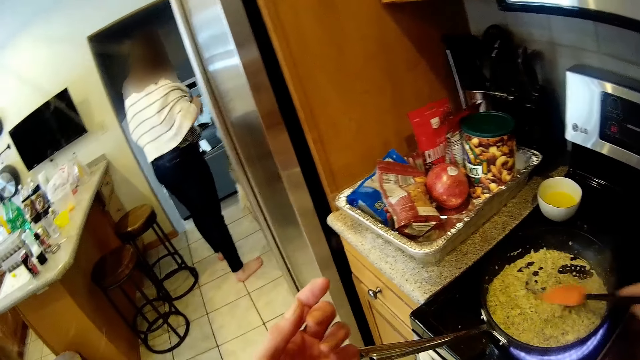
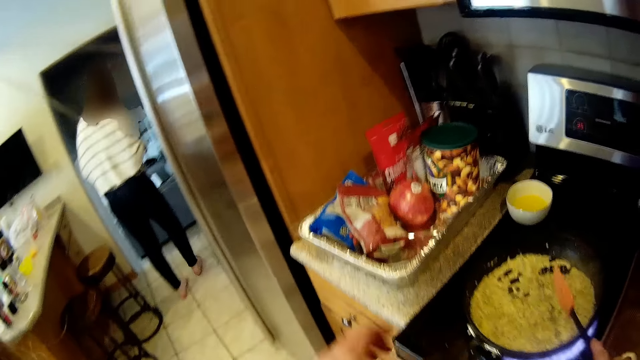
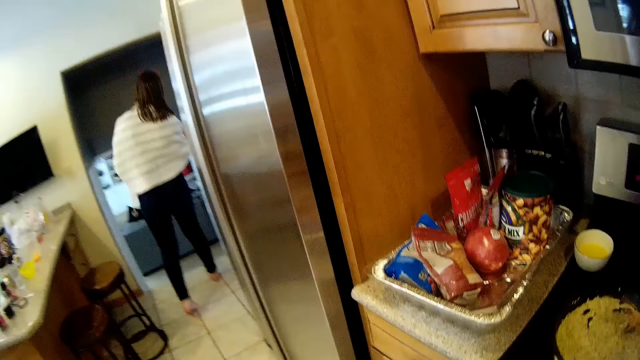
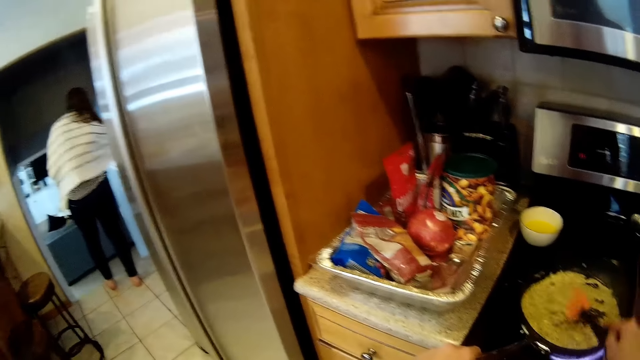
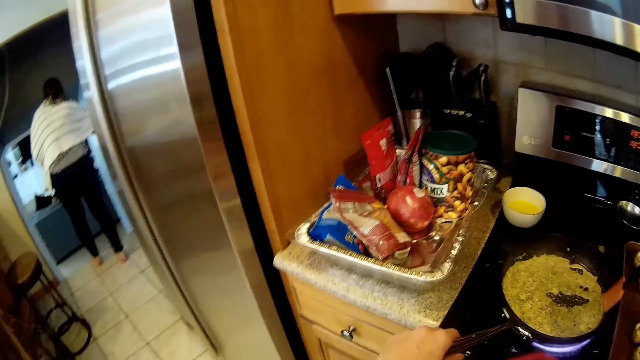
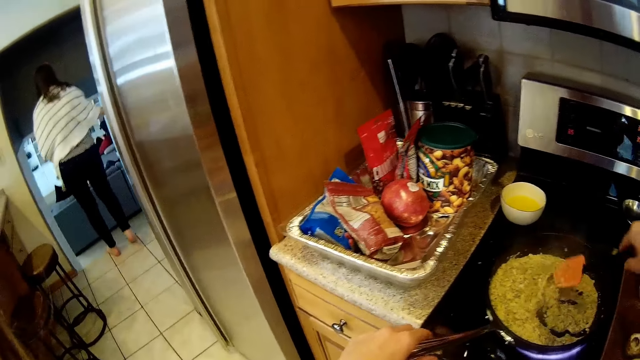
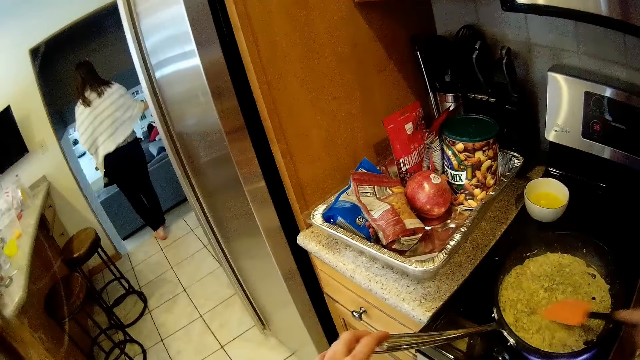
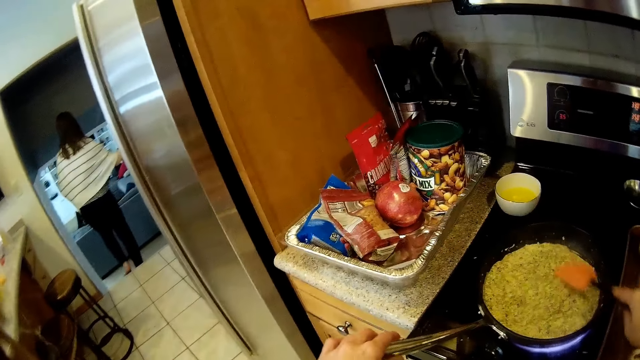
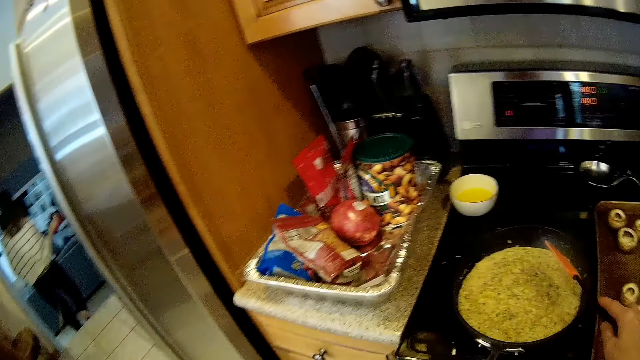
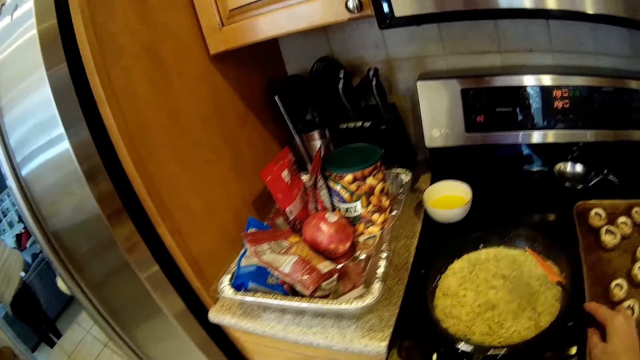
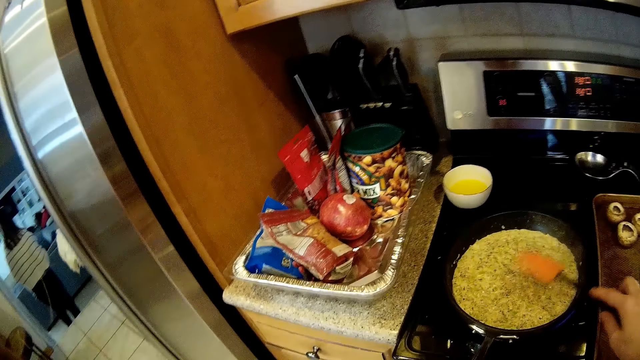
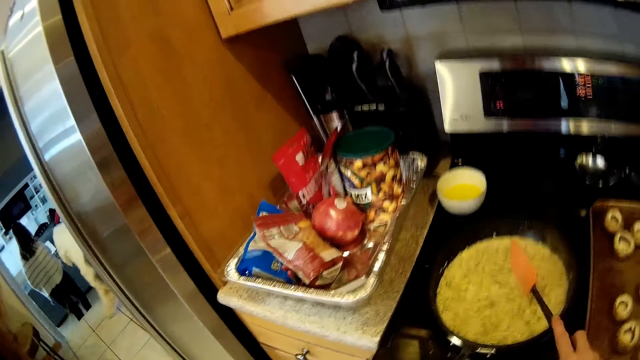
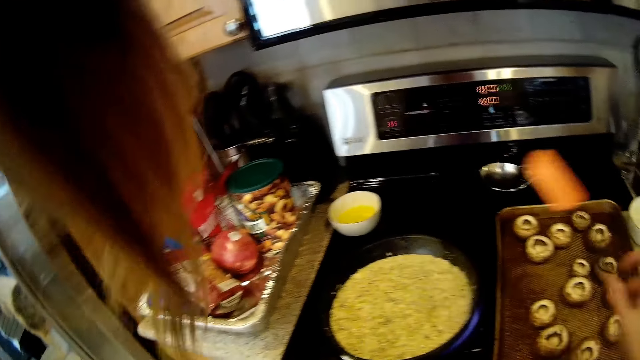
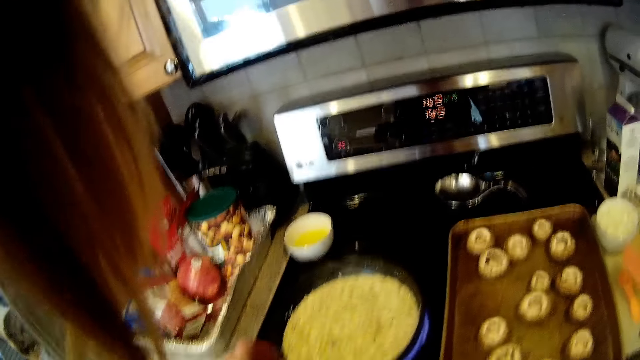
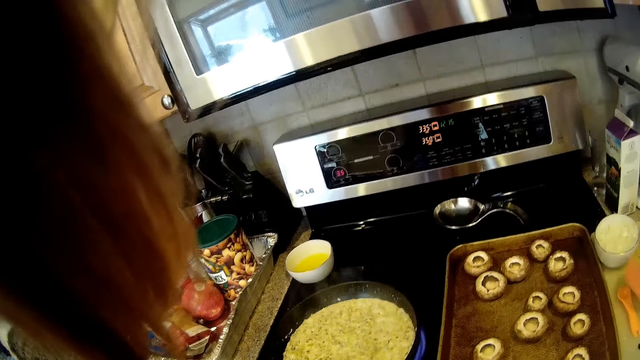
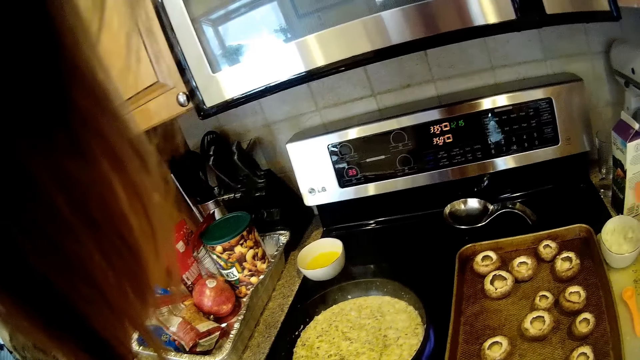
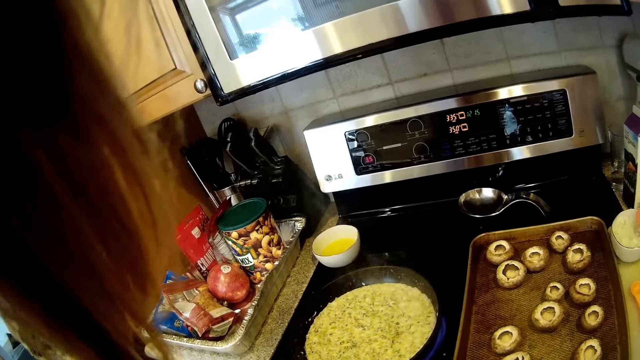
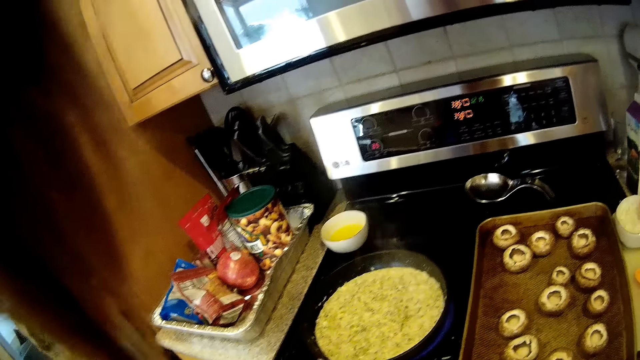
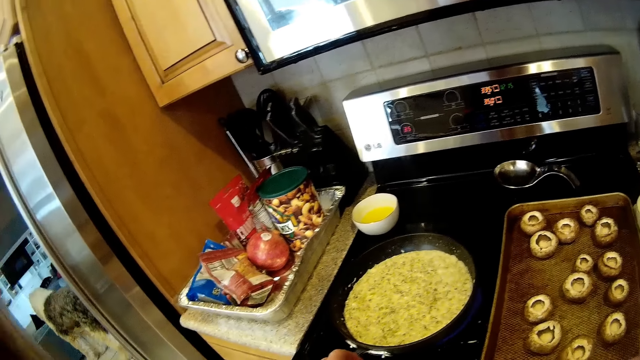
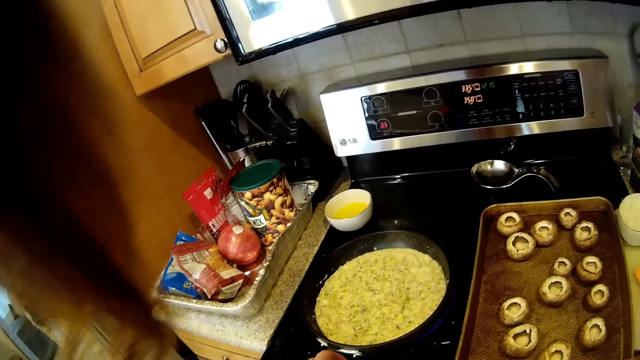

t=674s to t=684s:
A woman walks towards the stairs. The woman walks down the stairs. The camera wearer shakes the frypan. They put the spatula on the counter.

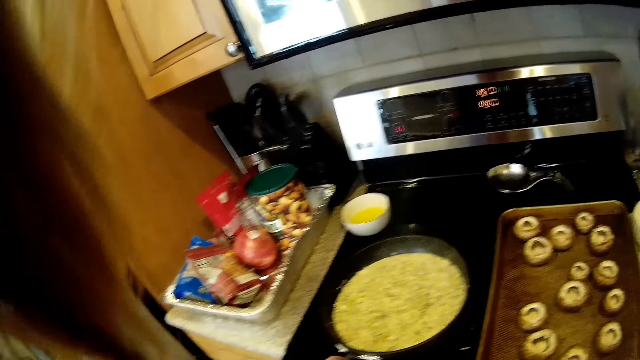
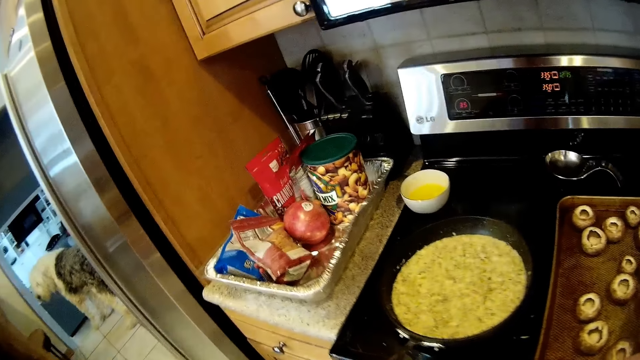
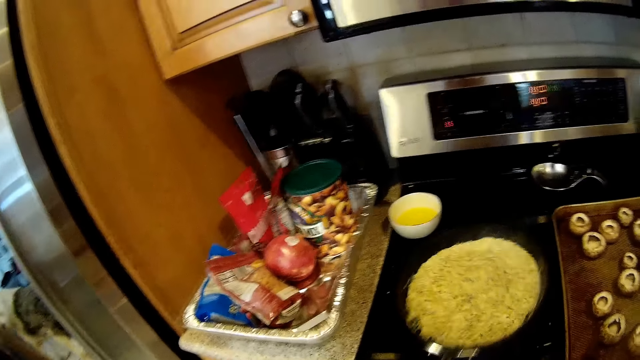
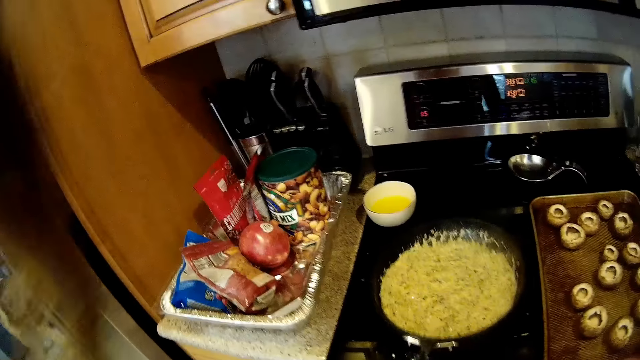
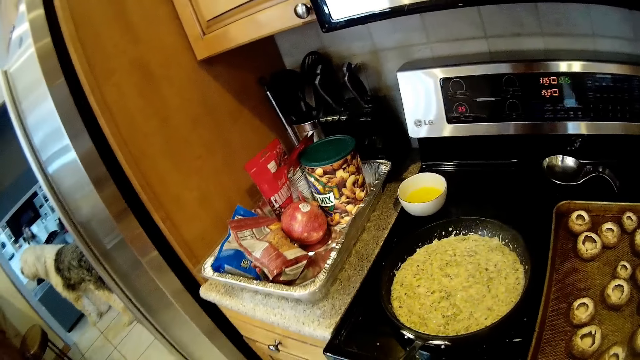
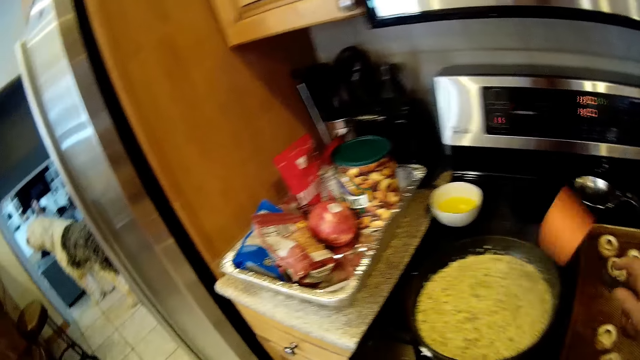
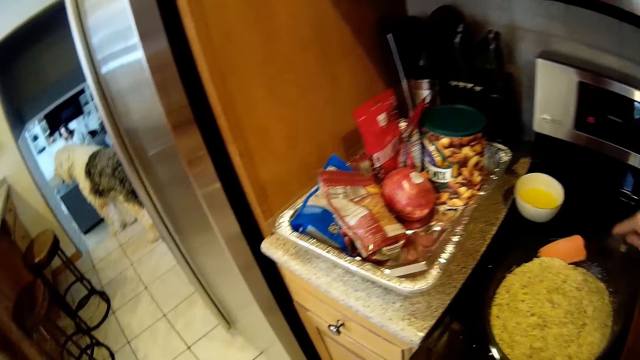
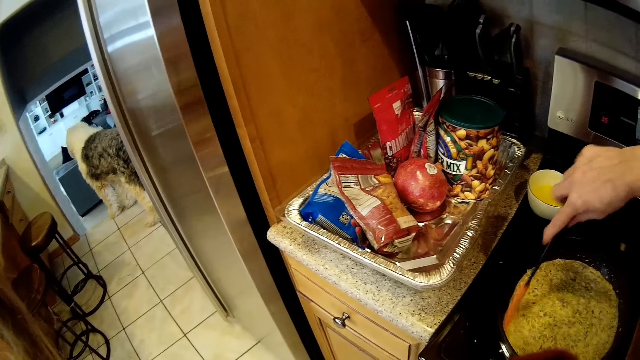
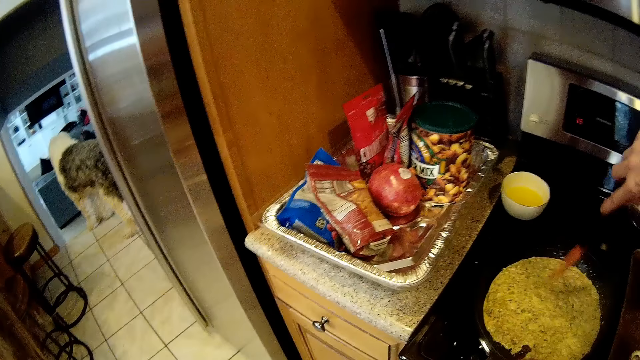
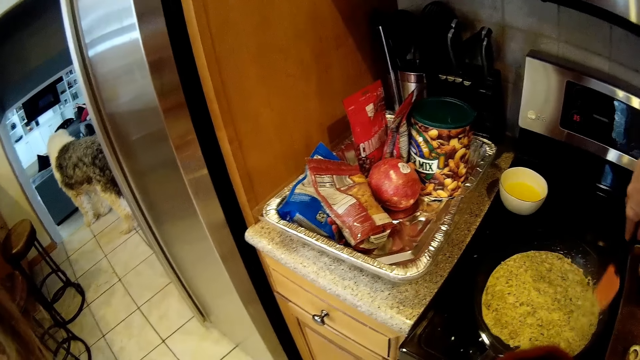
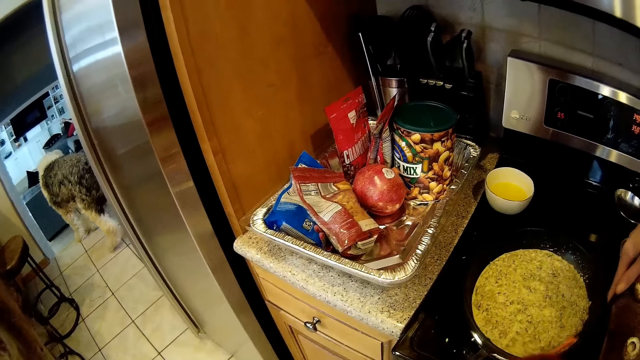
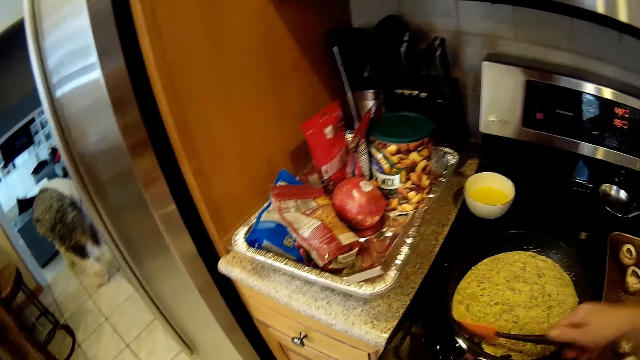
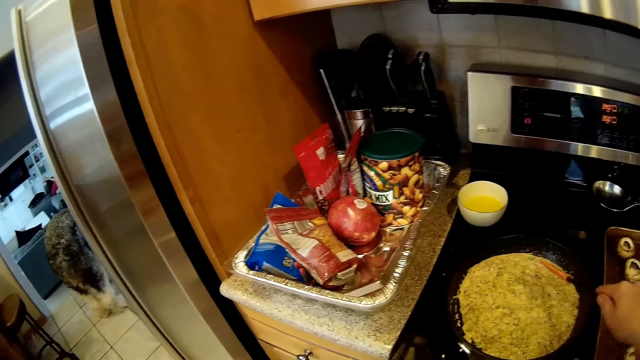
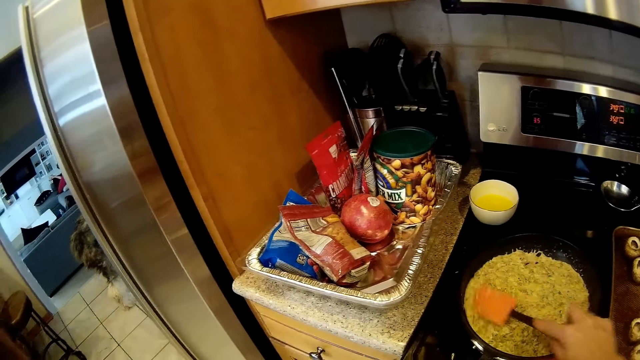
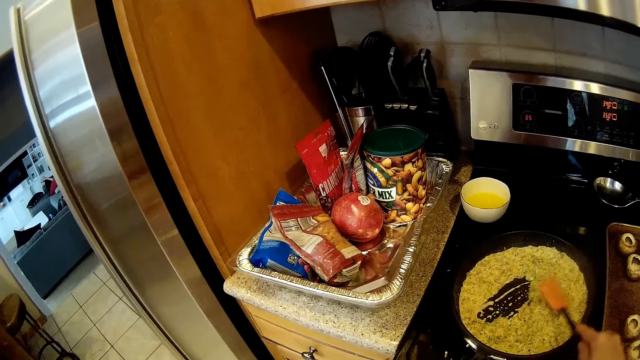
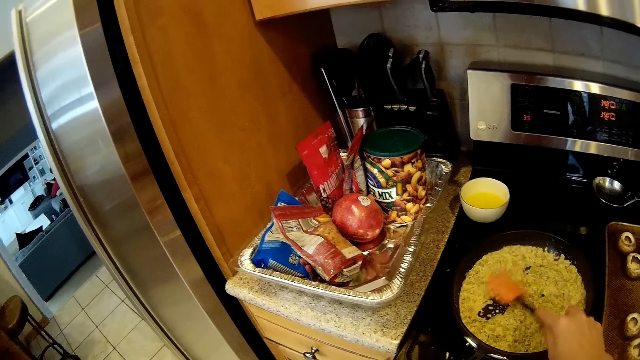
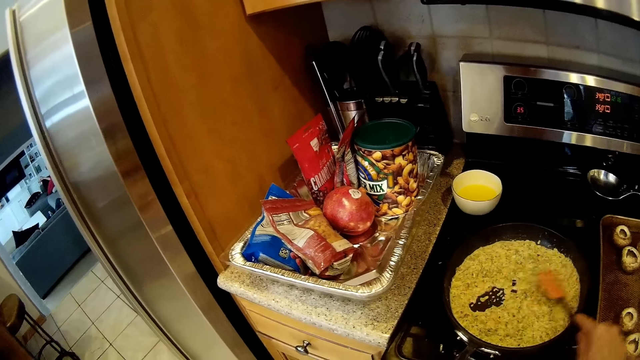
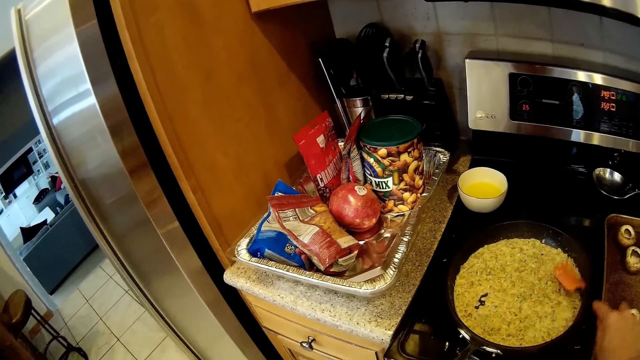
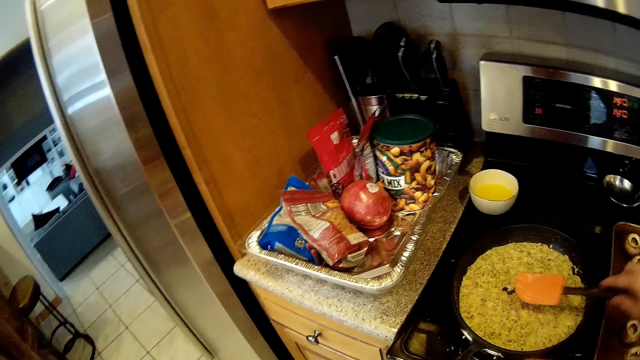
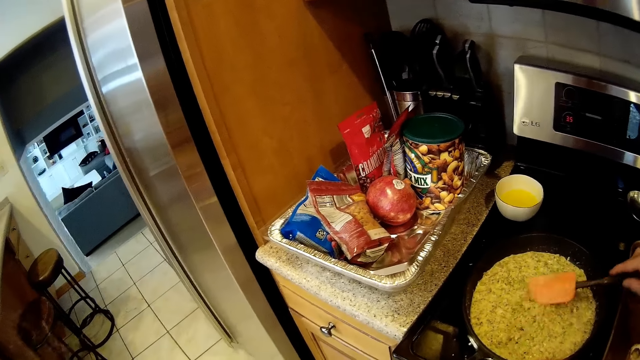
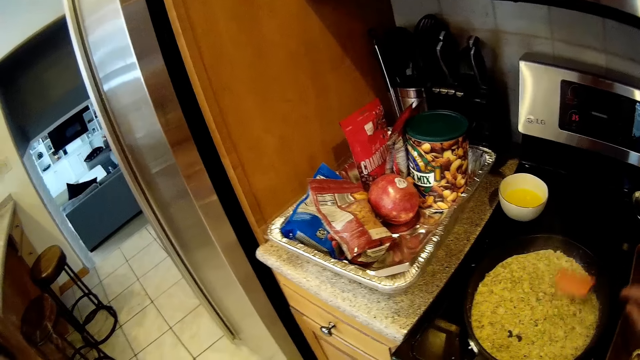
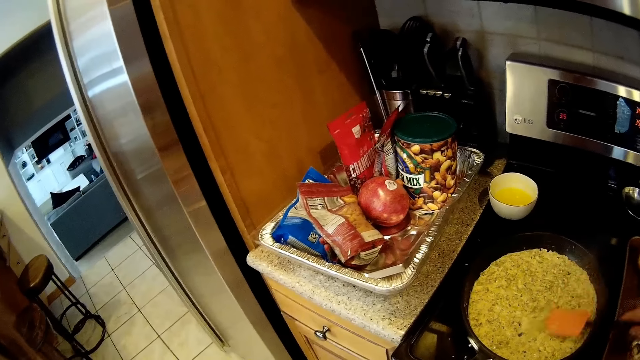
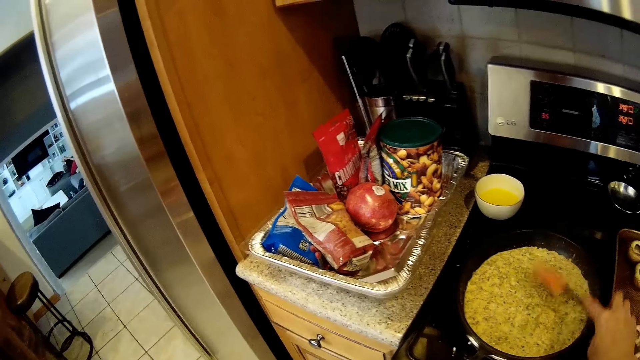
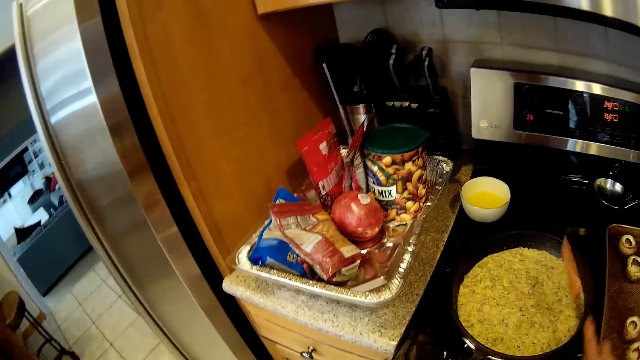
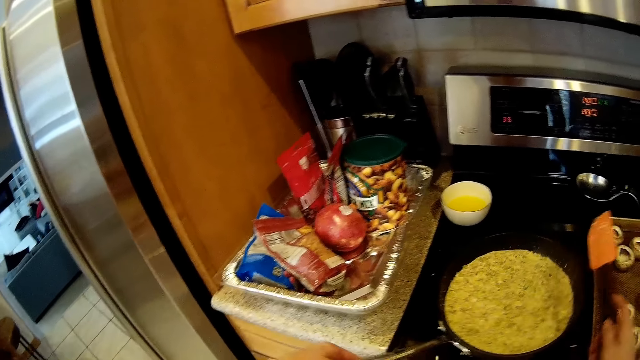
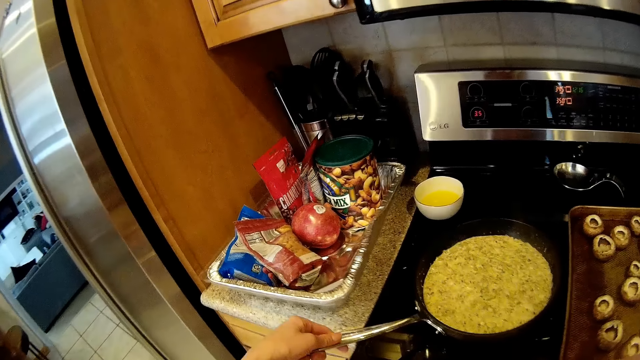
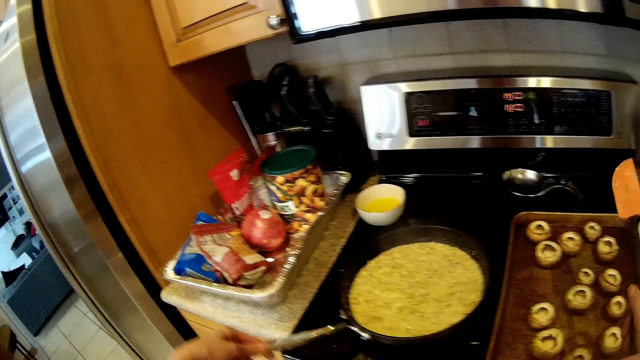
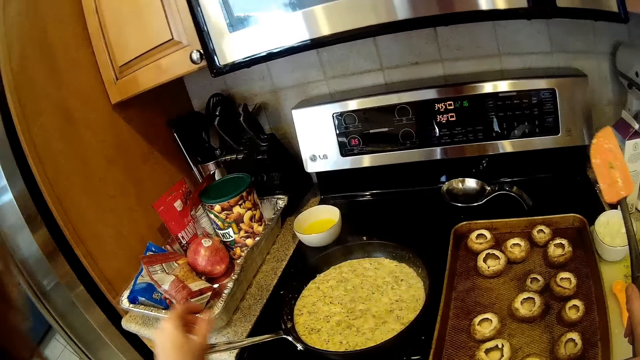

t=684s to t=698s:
The camera wearer shakes the pan. They stir the food in the frypan with a spoon or spatula. A dog walks behind the fridge.
